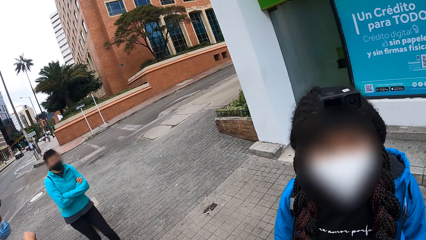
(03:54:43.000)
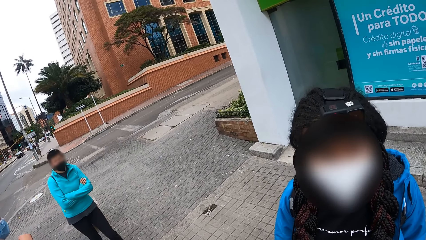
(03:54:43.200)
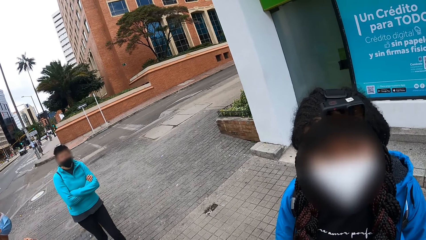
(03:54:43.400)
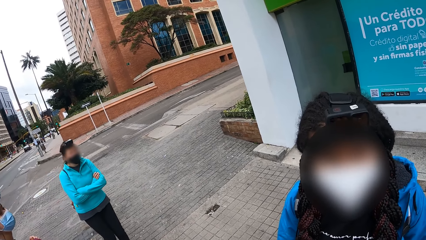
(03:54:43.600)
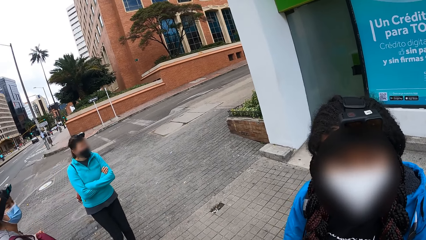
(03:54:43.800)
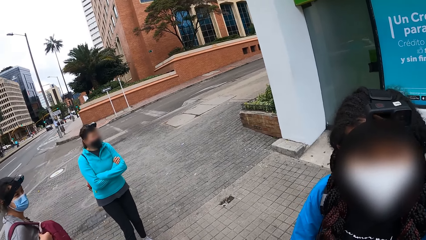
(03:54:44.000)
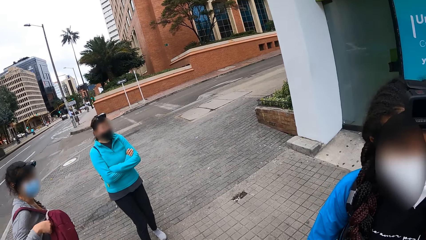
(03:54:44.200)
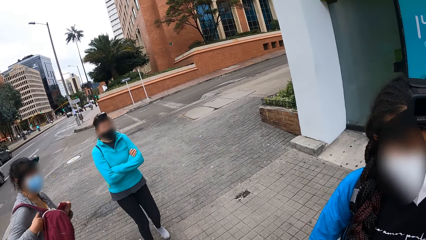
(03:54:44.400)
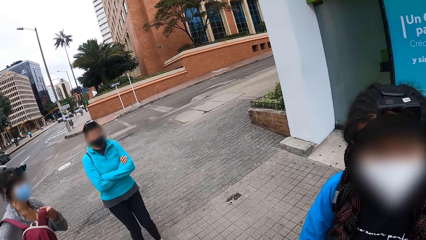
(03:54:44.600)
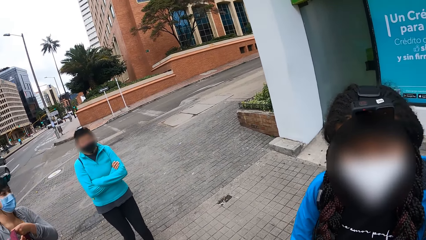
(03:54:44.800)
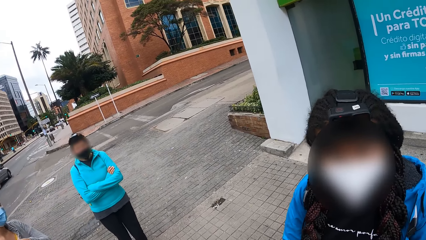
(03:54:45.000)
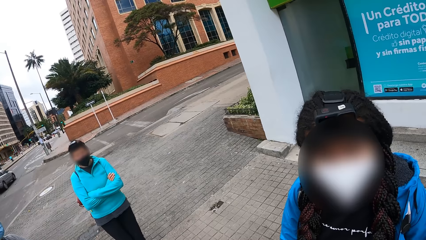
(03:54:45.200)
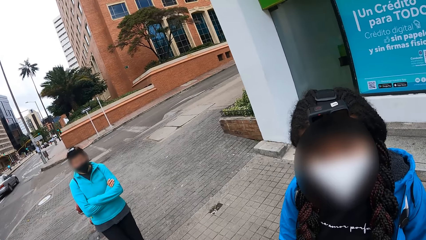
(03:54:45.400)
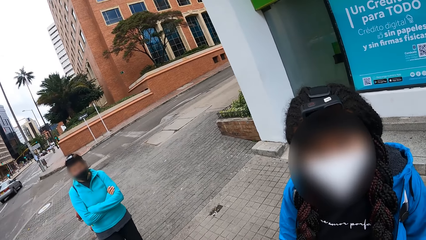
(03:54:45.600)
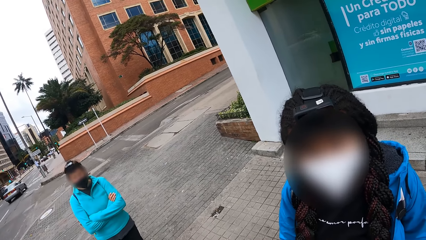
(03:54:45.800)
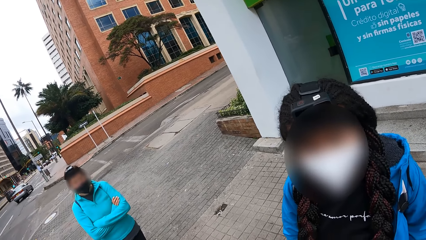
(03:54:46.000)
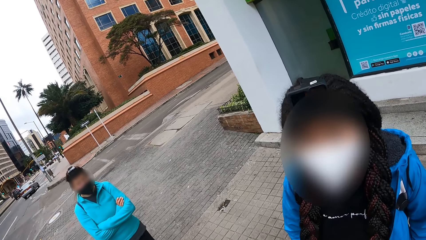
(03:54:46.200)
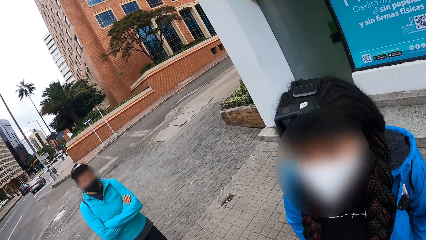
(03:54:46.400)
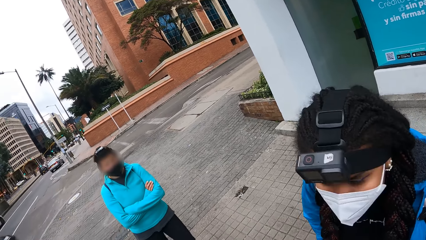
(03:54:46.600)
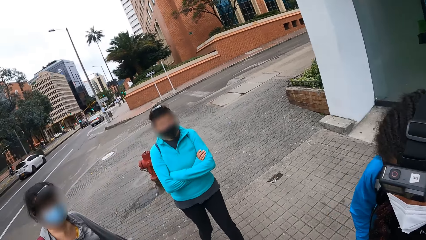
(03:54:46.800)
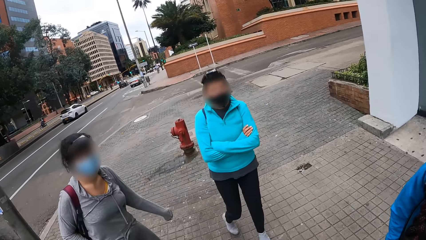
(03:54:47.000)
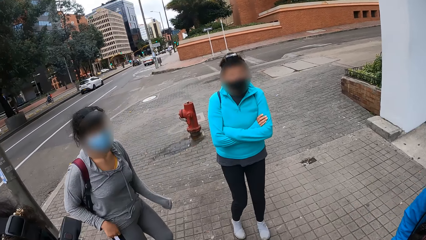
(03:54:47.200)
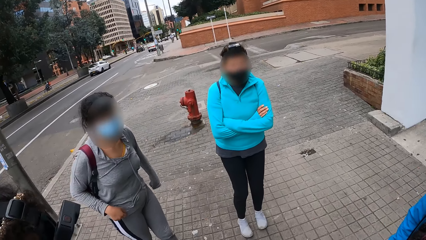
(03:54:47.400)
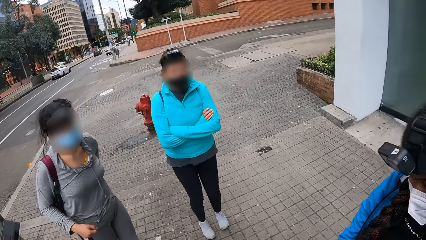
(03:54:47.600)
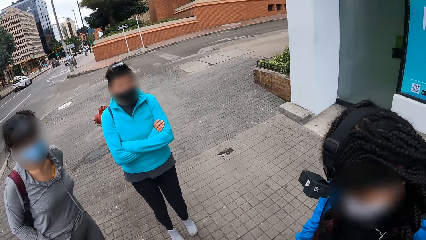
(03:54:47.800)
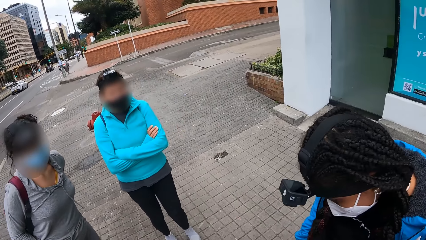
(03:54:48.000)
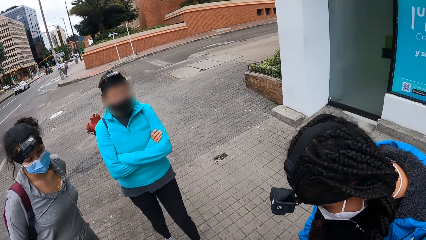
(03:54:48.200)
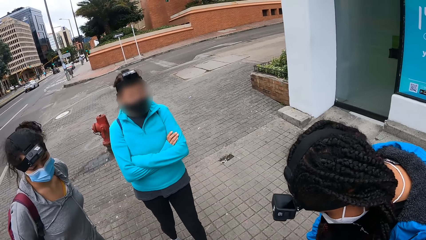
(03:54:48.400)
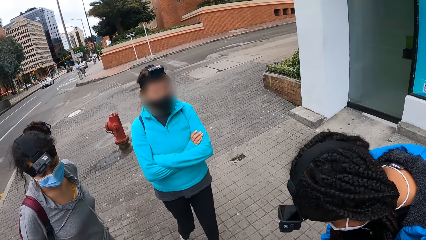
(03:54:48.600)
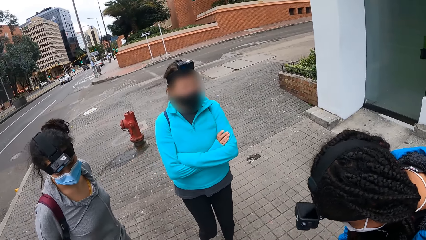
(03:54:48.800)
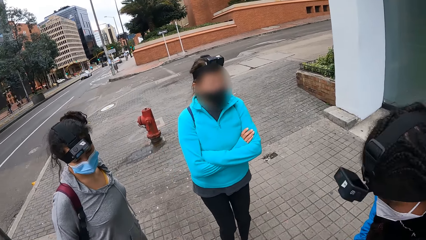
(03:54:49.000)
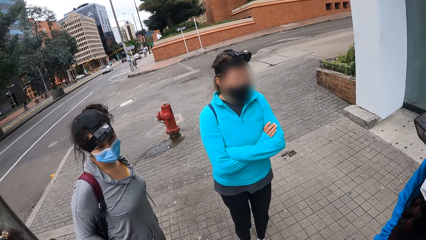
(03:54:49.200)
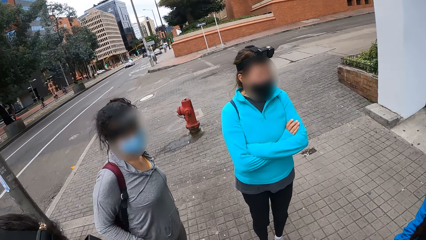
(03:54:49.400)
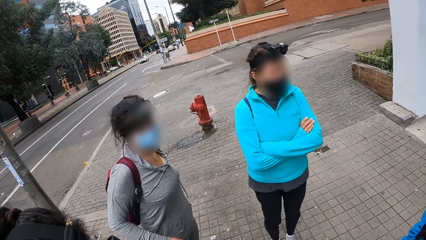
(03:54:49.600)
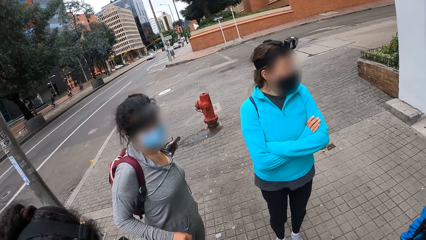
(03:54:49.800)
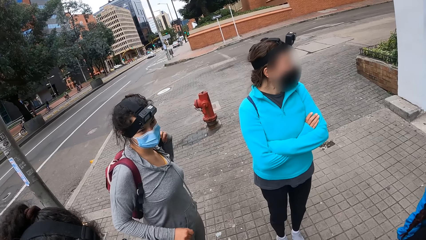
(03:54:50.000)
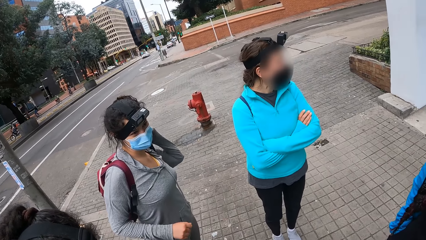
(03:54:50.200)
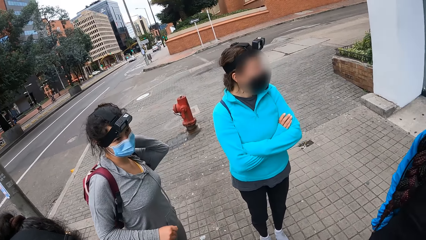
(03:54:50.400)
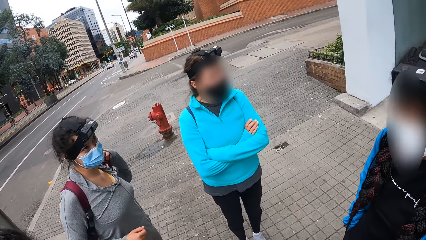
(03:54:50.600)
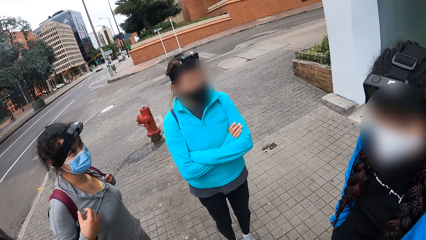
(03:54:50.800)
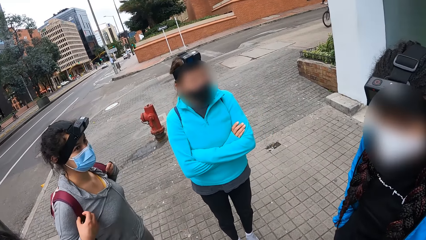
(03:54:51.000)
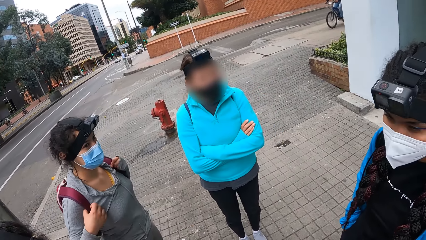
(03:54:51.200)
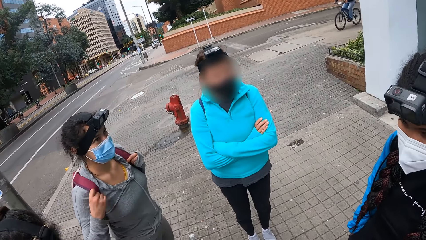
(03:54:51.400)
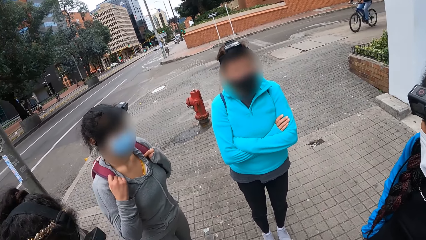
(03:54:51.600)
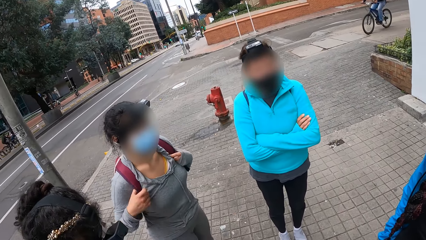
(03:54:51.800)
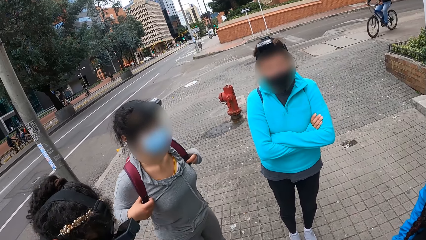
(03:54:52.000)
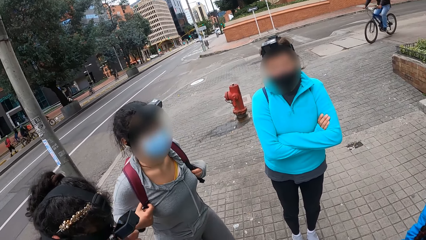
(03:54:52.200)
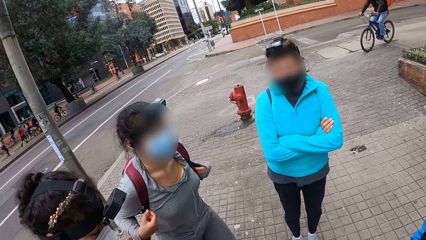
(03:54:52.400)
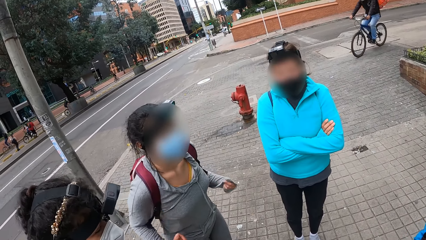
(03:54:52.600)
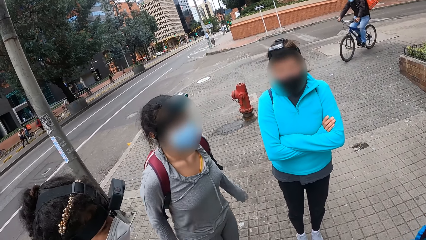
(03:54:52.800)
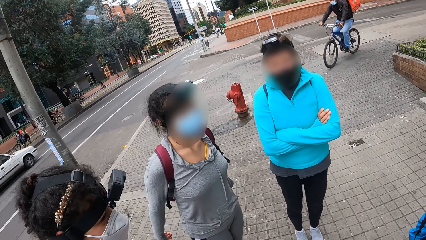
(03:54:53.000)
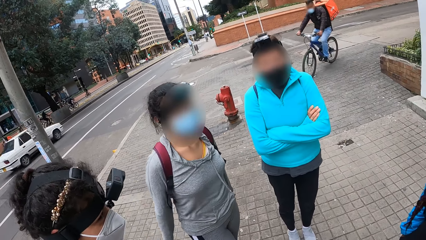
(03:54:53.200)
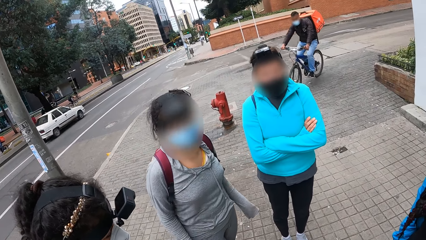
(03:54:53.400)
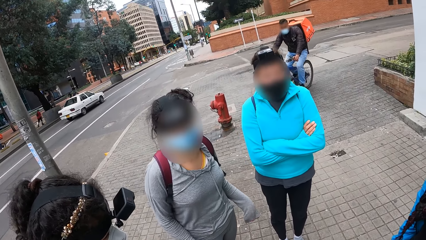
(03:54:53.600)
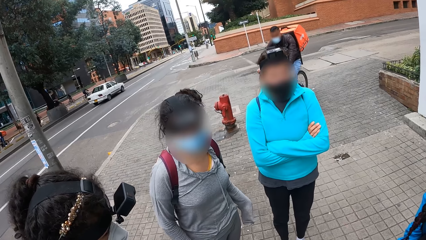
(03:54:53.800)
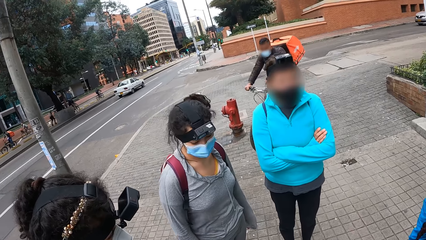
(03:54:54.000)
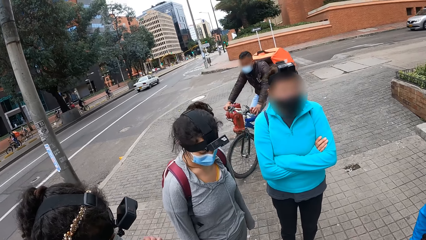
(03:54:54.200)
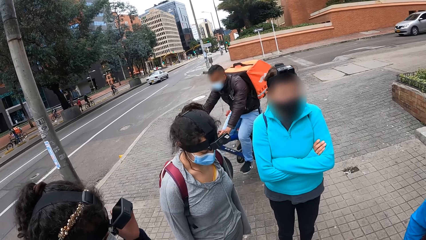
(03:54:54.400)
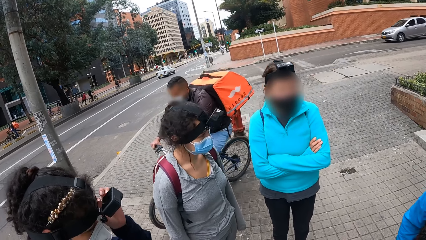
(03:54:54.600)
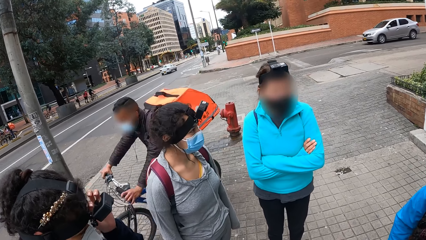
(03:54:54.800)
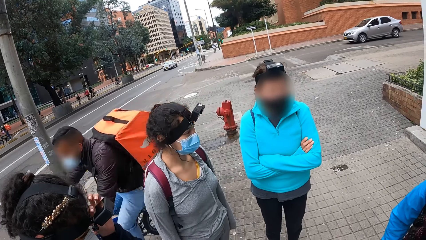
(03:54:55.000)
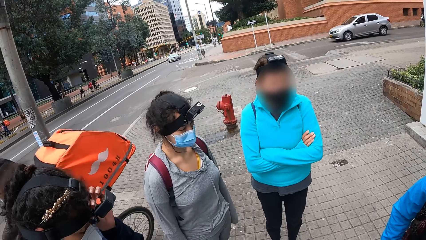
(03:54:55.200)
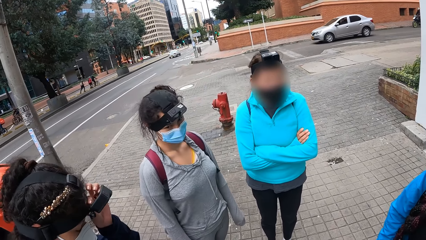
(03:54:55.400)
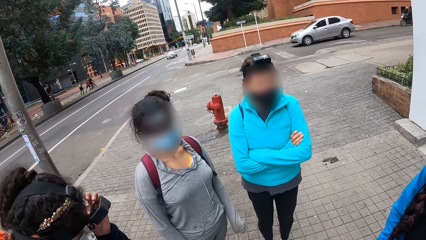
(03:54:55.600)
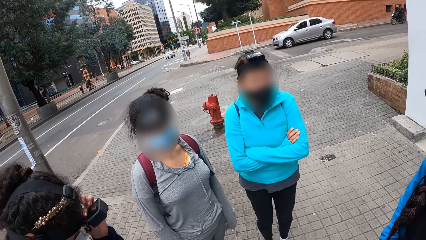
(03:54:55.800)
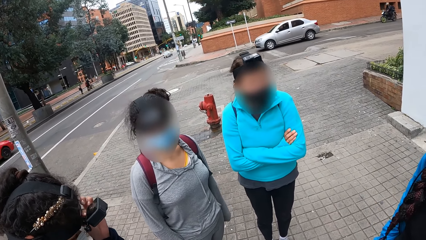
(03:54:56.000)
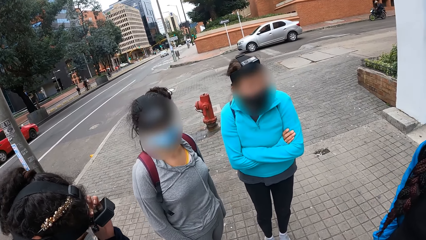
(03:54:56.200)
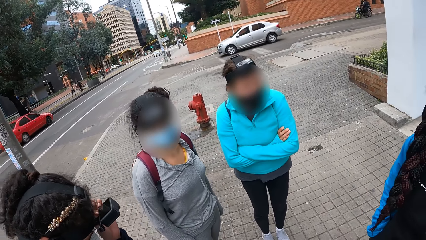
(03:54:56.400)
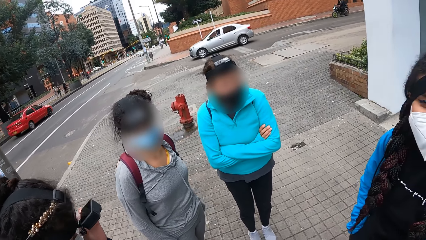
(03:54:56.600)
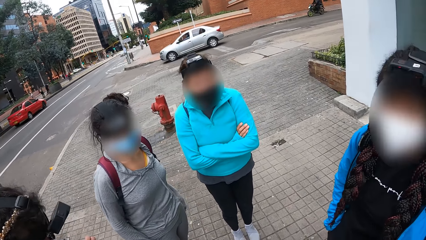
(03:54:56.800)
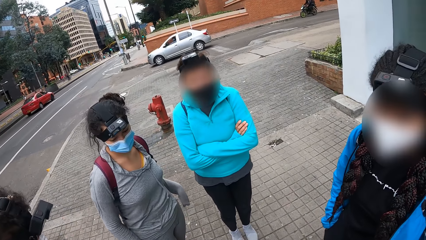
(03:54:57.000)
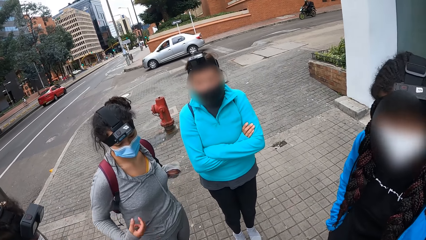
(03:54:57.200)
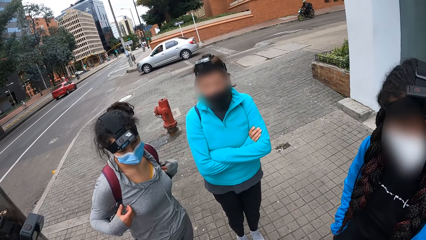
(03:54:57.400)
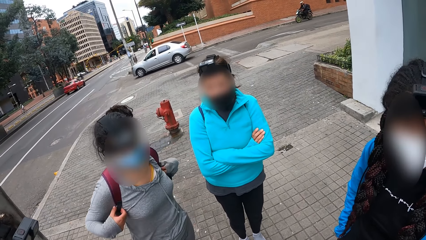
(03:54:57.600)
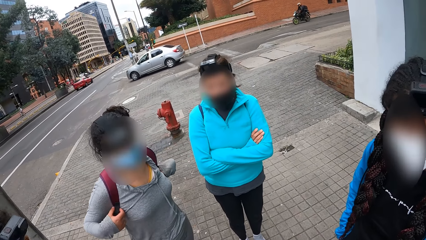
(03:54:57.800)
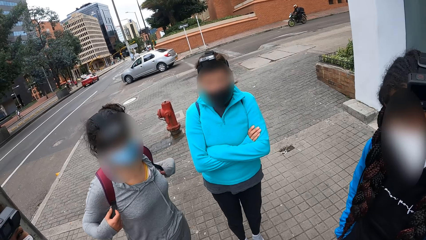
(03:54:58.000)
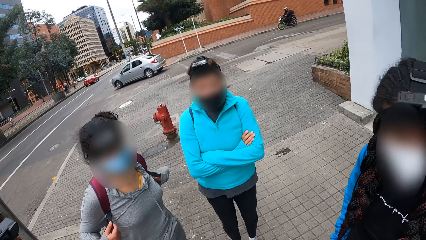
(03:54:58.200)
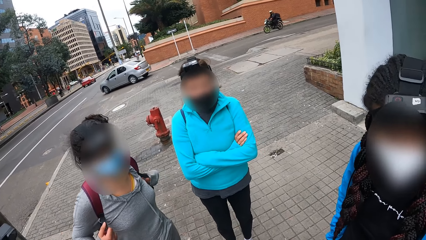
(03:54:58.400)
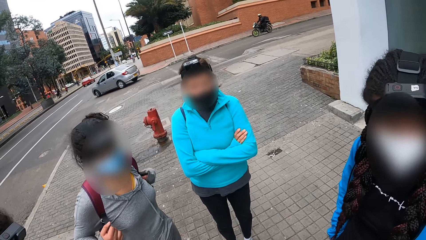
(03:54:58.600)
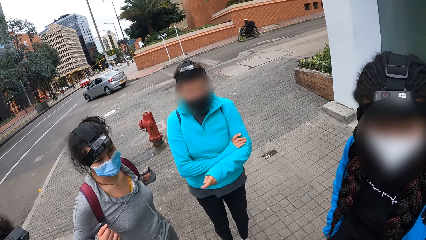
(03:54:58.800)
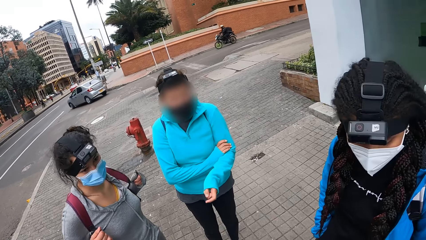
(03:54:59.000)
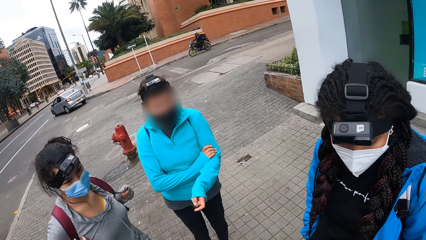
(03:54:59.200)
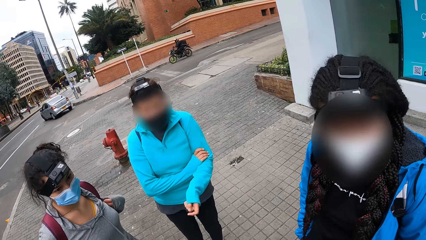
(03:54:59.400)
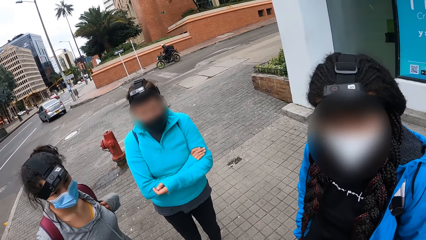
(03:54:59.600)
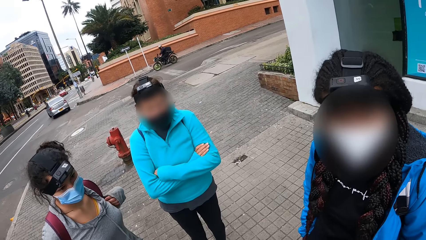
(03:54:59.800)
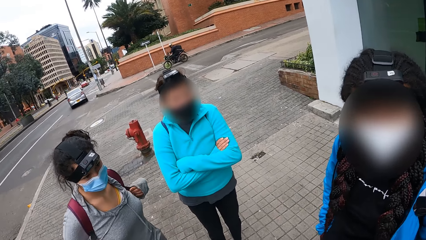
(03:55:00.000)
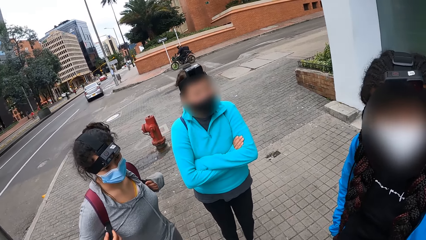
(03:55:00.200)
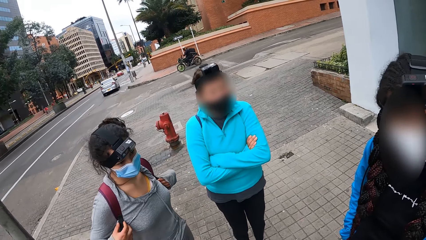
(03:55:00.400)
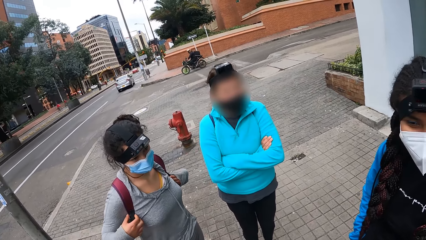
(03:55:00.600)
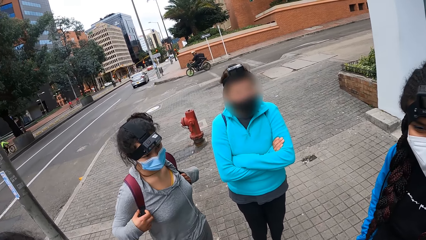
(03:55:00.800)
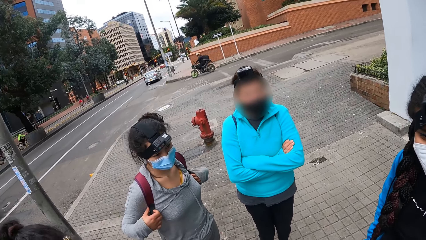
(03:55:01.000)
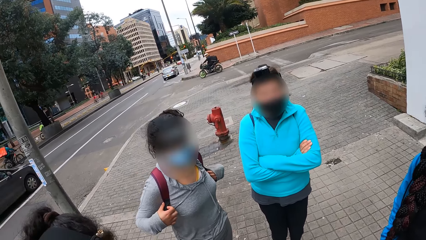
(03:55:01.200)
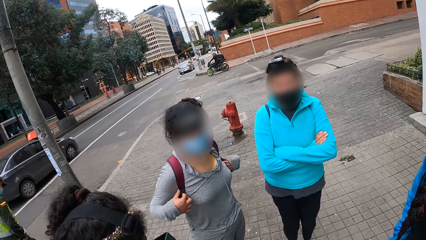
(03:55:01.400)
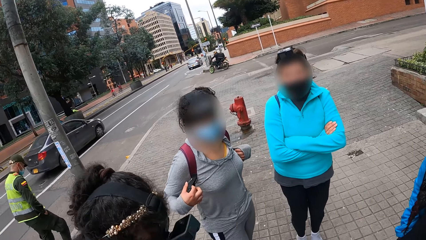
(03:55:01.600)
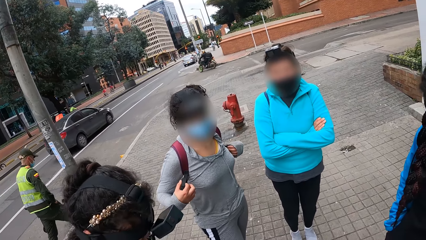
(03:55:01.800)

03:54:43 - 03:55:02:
A man converses to the camera wearer. The camera wearer looks at the colleagues. A woman adjusts a backpack. Another woman adjusts a camera.
